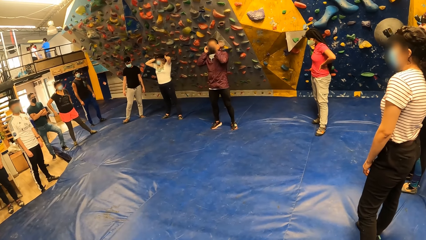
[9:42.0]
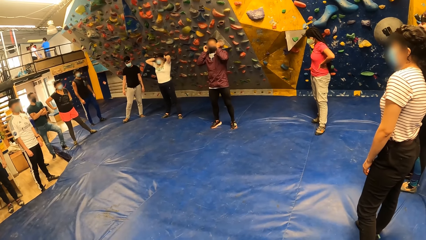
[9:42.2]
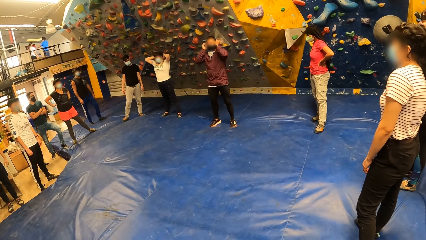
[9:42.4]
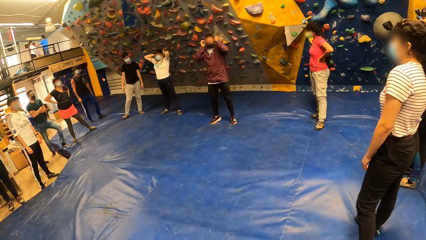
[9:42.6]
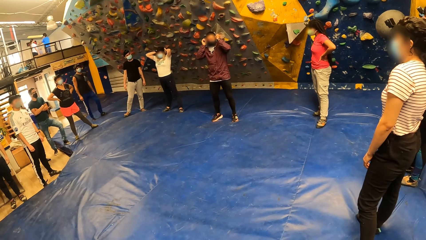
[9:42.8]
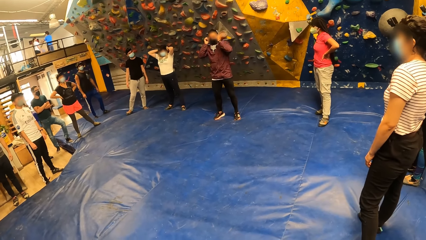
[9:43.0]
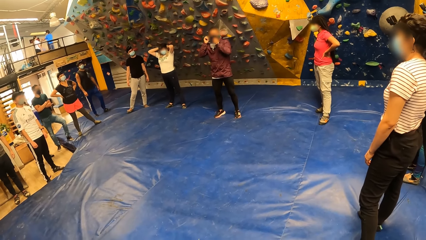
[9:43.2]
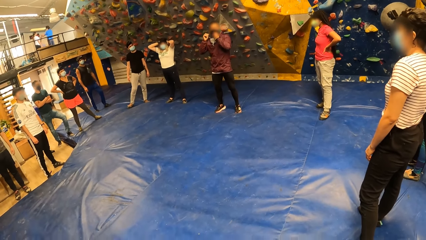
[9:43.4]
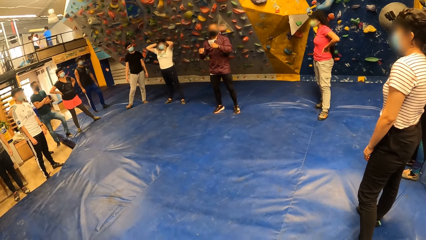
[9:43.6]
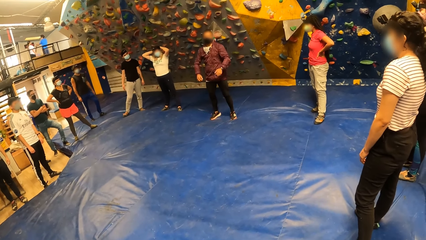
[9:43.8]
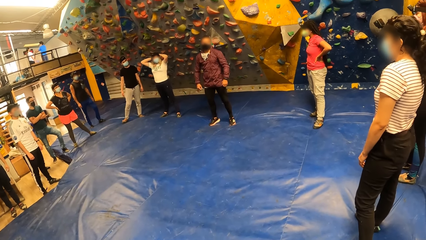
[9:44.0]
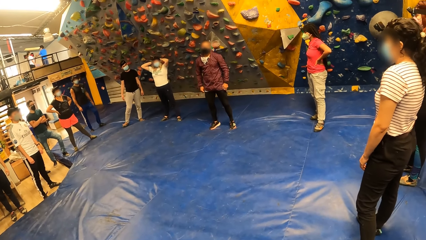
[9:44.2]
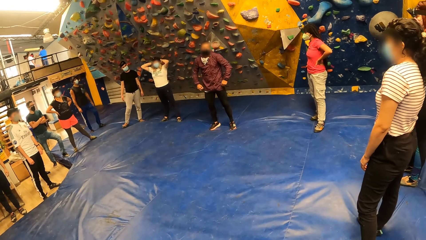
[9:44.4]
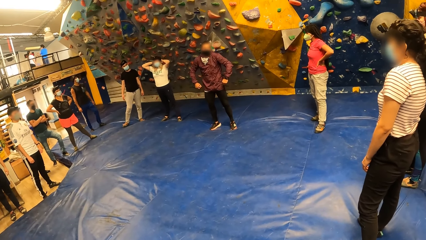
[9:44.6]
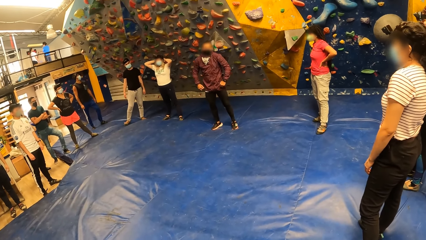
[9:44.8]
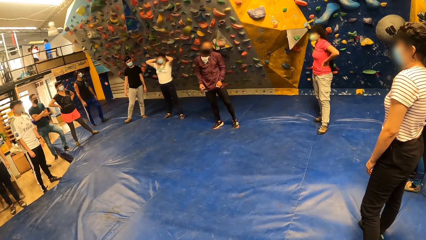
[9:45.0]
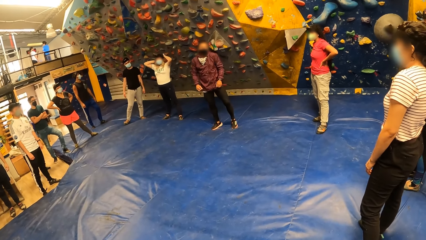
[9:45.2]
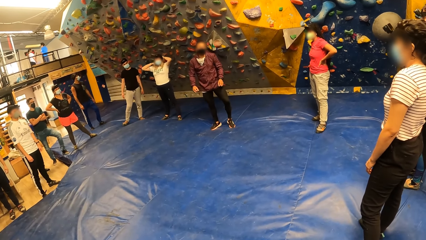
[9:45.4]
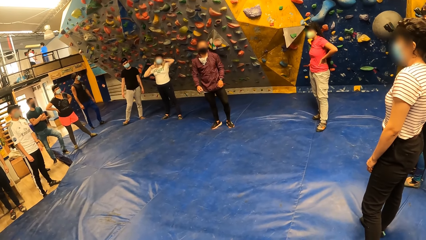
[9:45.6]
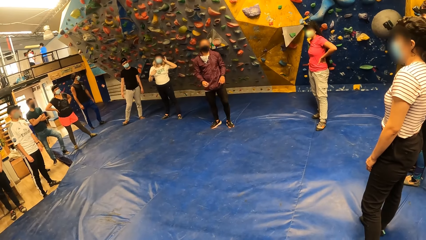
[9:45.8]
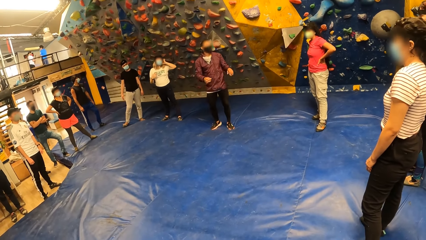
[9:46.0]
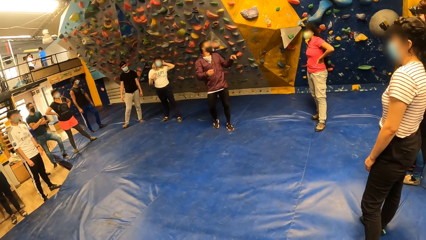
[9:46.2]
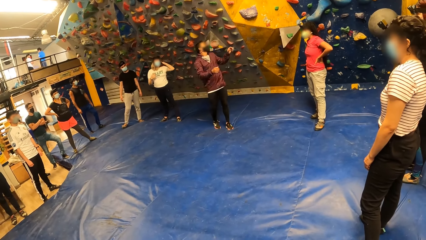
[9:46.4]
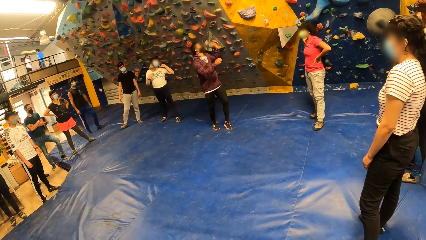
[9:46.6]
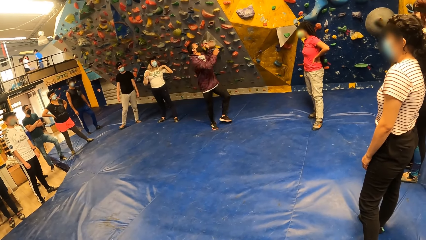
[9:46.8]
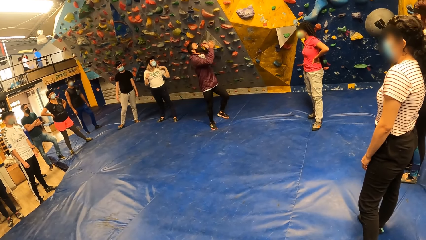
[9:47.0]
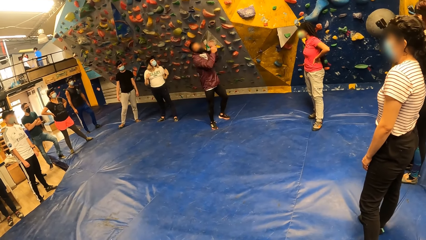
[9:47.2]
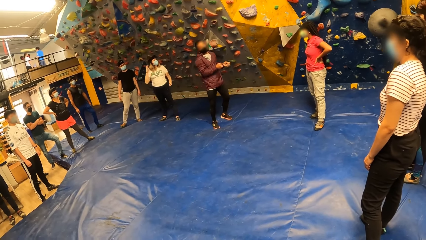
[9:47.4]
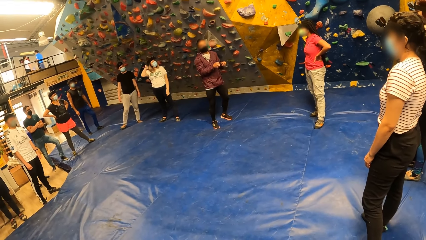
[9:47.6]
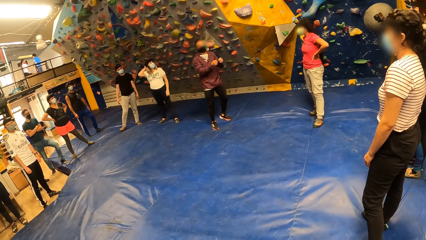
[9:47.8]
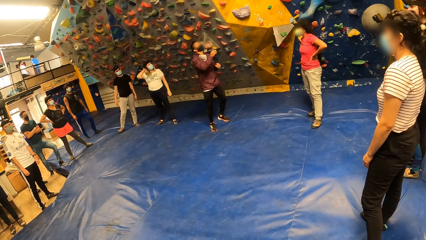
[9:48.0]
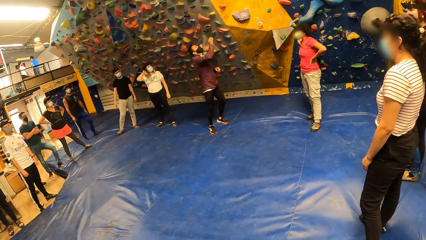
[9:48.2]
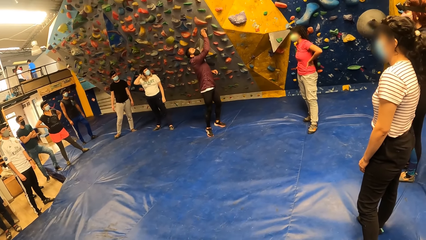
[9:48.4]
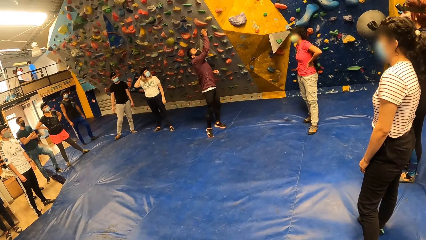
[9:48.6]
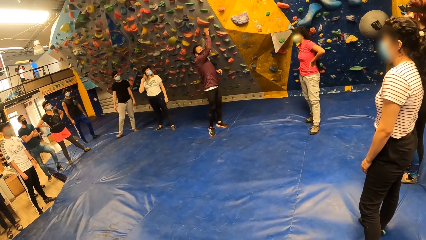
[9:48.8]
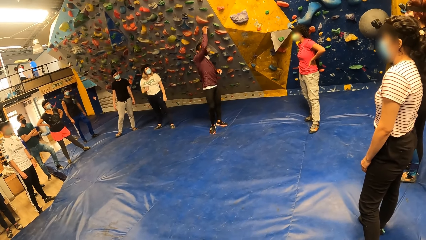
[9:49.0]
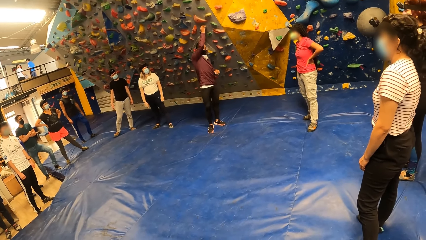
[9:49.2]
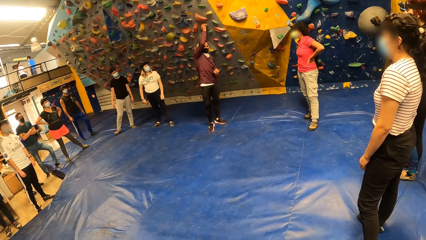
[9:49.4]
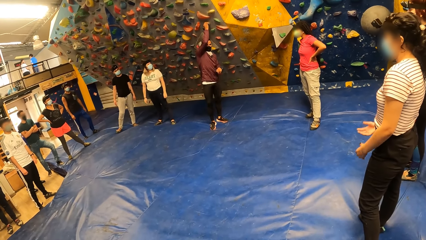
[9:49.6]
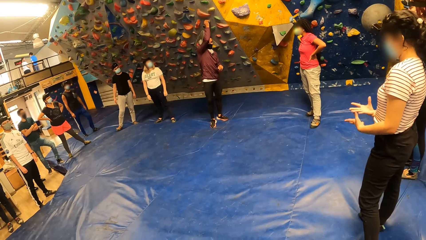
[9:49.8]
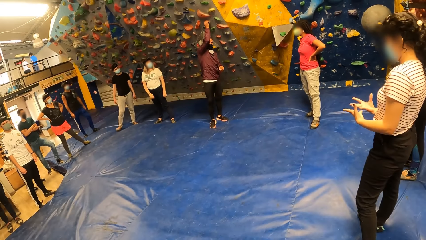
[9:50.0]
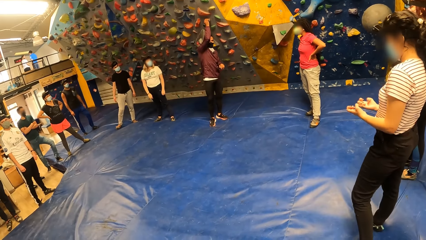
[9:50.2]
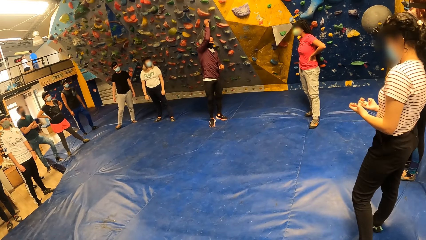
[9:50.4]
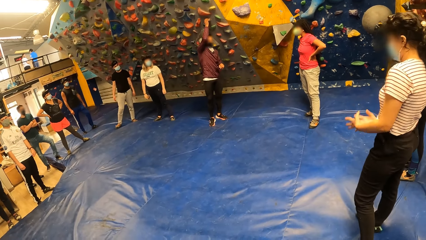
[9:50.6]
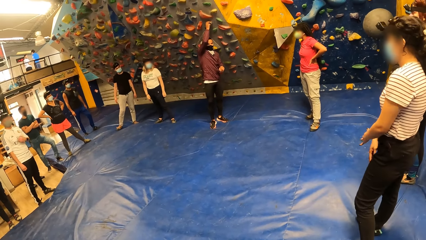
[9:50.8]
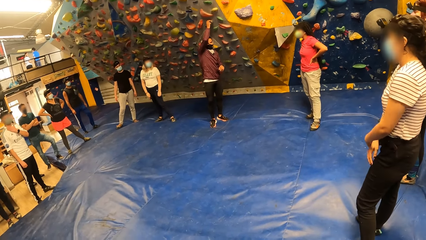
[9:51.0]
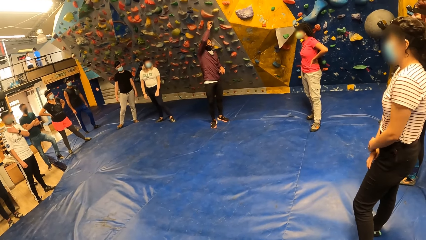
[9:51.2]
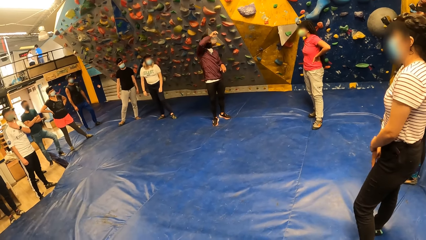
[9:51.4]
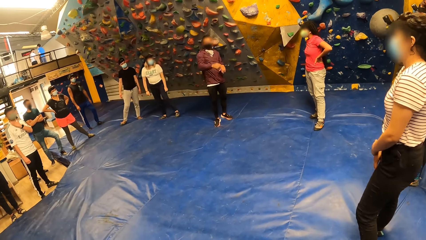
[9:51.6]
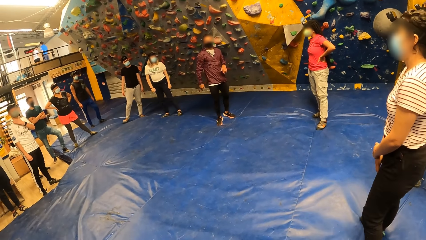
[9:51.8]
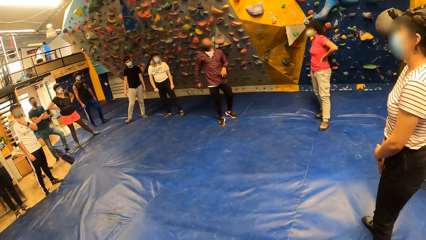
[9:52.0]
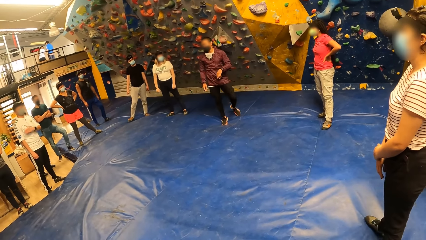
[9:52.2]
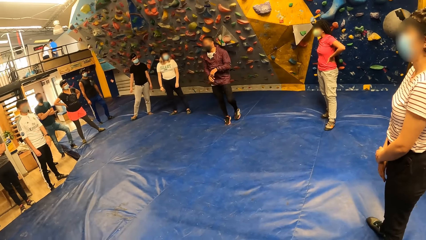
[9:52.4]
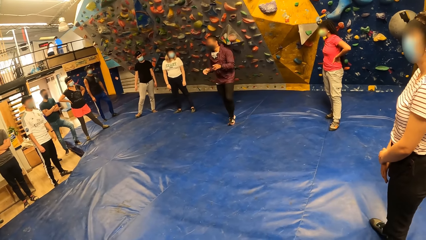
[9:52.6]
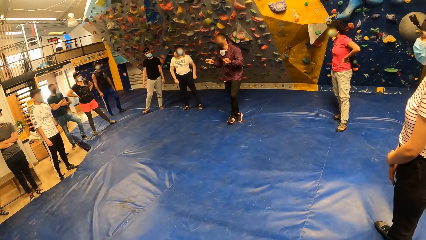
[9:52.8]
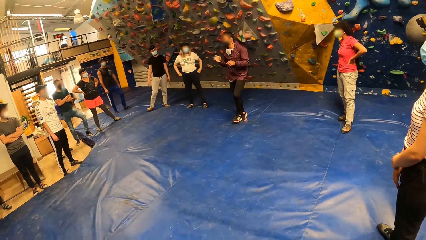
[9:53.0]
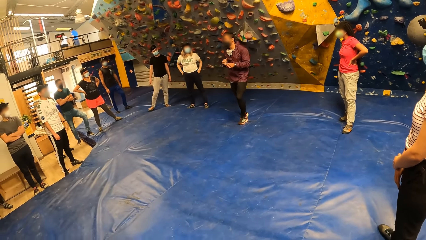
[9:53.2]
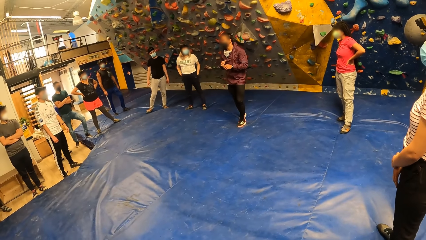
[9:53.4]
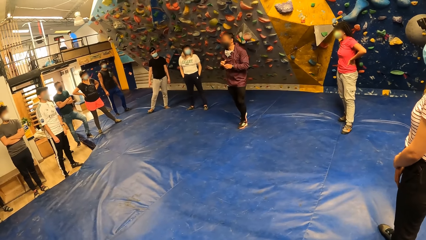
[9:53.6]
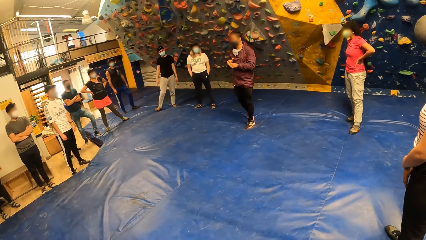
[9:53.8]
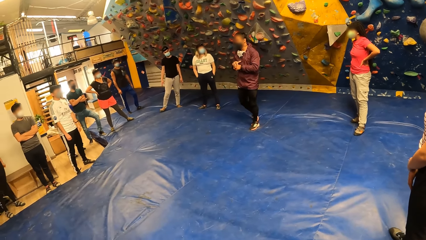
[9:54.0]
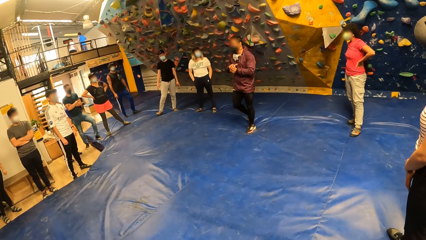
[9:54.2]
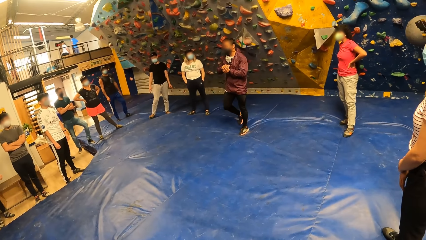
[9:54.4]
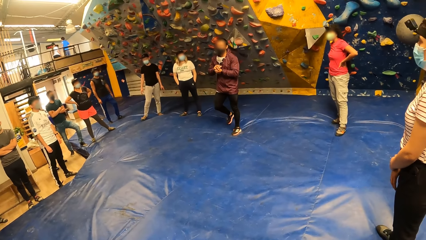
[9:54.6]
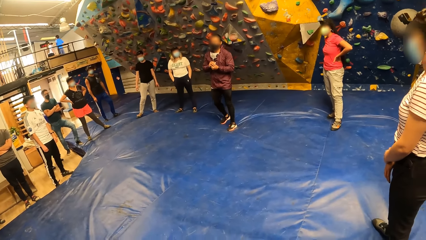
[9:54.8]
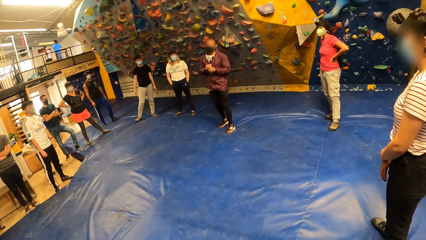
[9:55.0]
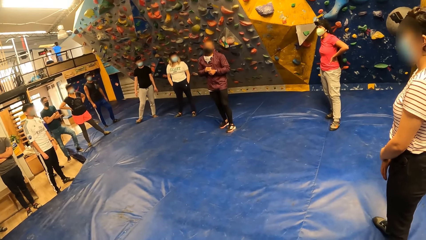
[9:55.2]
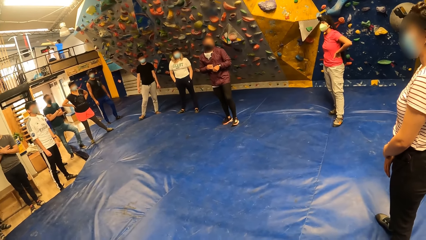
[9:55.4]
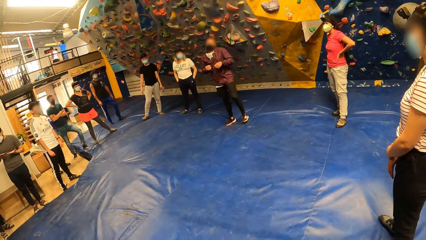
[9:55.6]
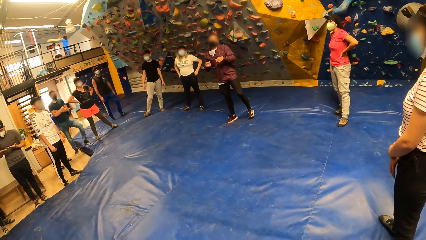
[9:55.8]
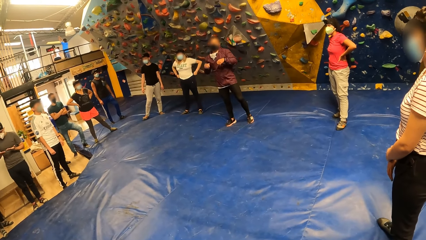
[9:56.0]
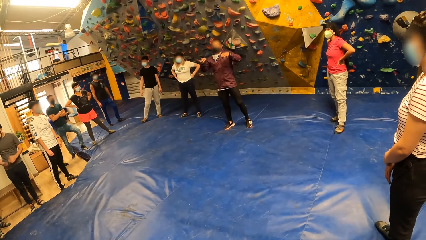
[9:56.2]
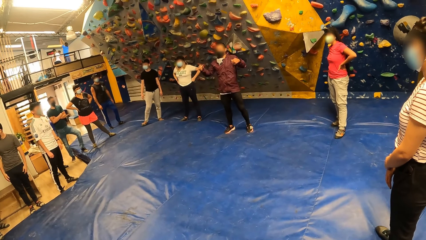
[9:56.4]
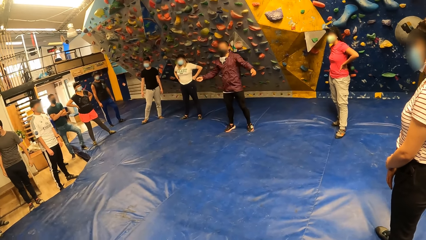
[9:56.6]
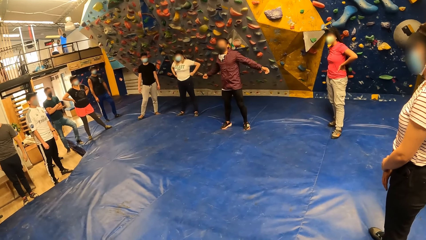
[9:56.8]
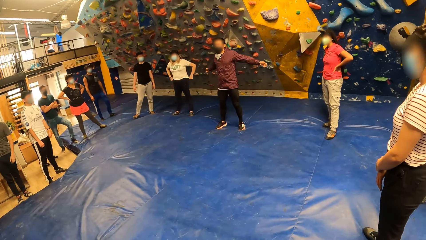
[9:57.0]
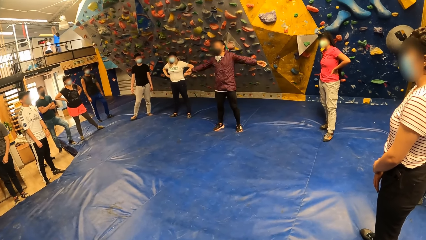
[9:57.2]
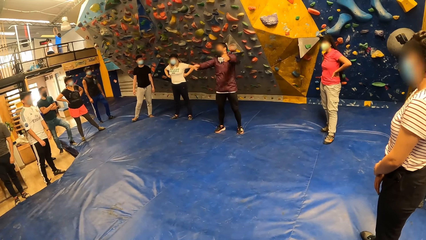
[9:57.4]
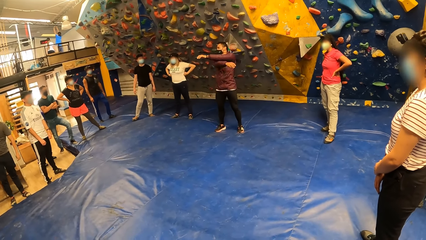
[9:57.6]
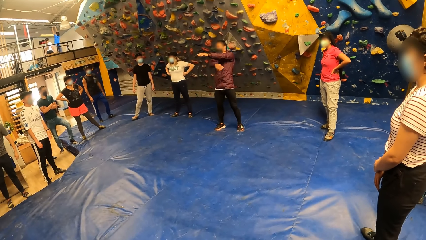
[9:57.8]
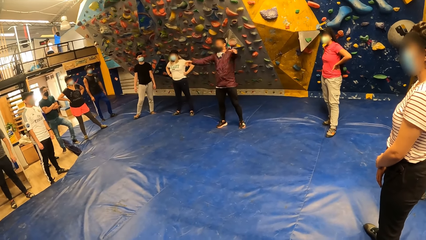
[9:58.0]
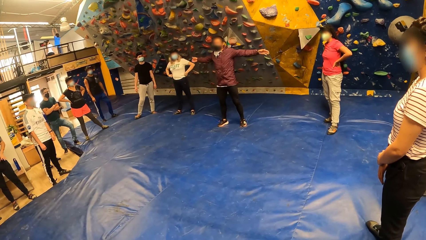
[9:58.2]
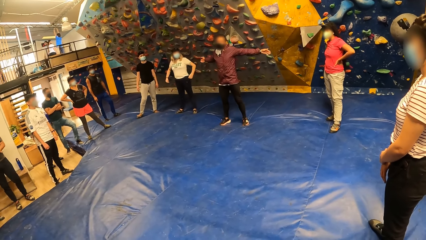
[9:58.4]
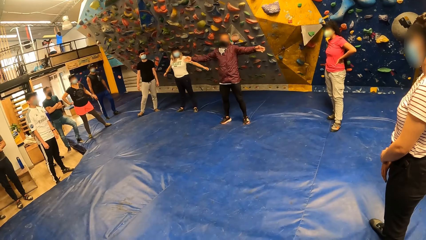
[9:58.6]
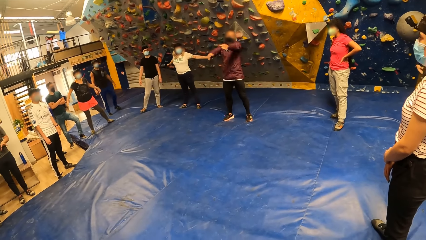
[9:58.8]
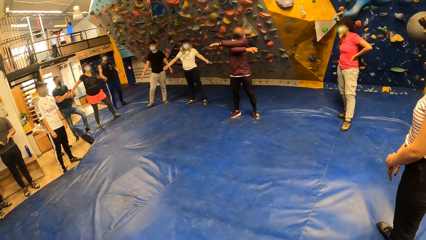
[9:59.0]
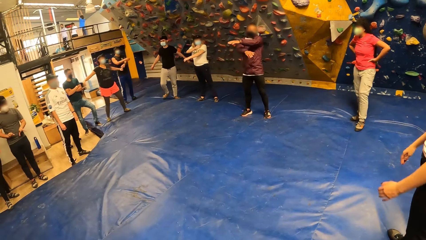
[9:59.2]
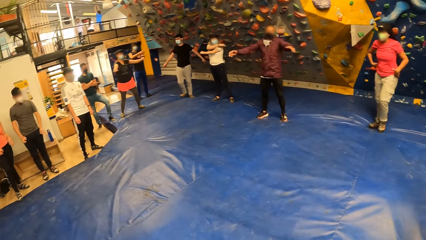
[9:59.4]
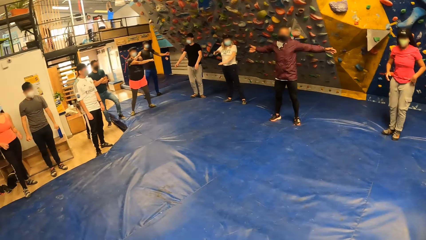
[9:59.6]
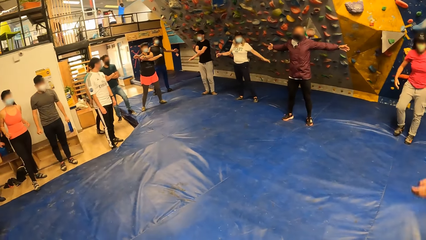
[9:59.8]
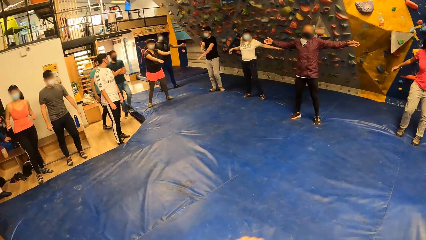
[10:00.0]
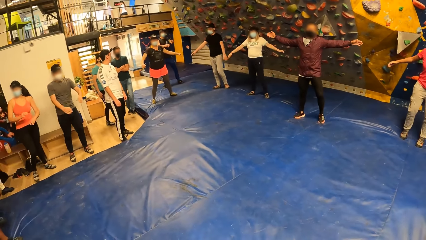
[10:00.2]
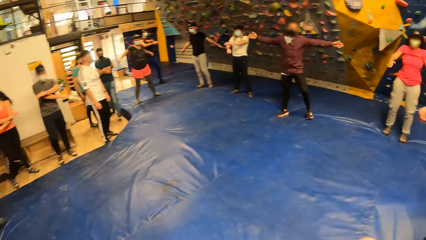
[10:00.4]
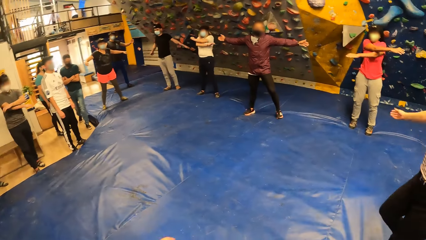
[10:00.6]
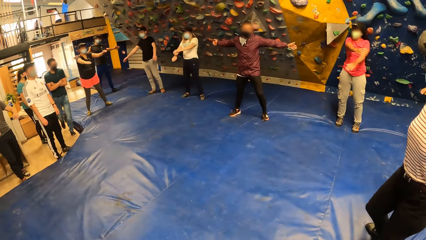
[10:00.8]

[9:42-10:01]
The man touches the face mask on his face with both hands. The man fixes the mask, lifts hands, moves back and interacts with friends. The man touches a climbing hold with his right hand. The man moves hands. The camera wearer and the group of people stretch their hands.
